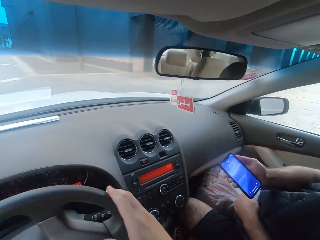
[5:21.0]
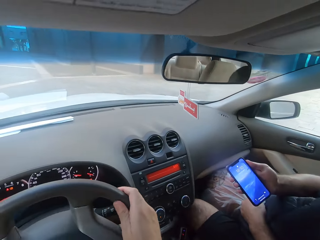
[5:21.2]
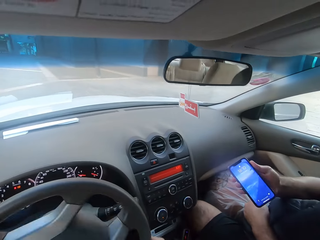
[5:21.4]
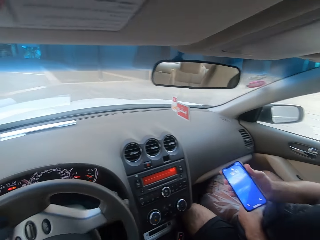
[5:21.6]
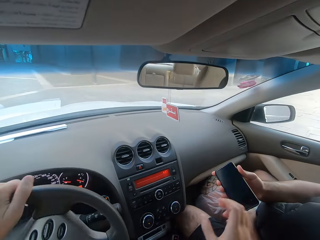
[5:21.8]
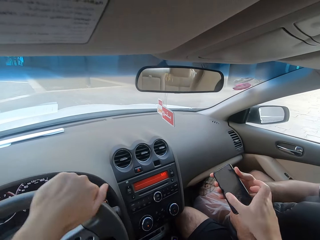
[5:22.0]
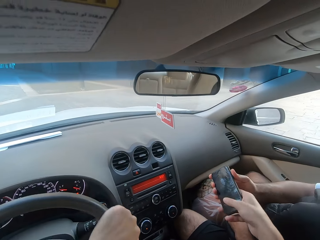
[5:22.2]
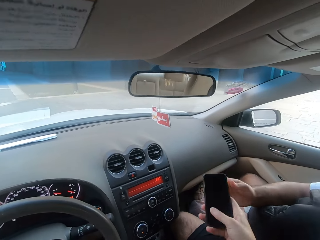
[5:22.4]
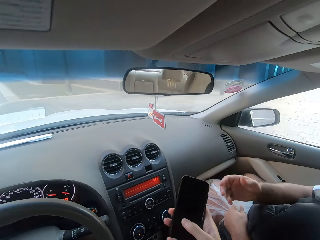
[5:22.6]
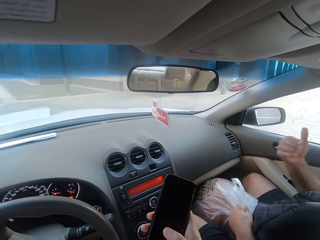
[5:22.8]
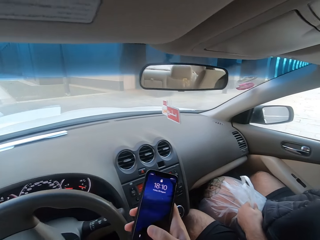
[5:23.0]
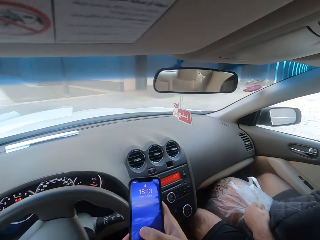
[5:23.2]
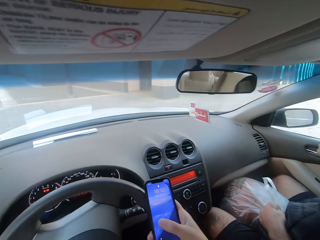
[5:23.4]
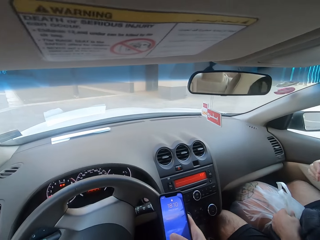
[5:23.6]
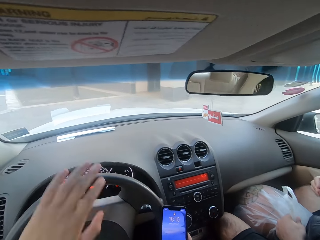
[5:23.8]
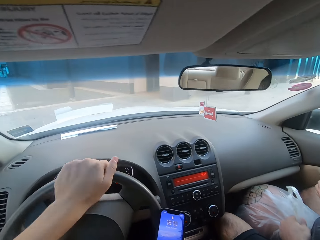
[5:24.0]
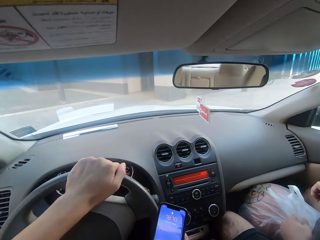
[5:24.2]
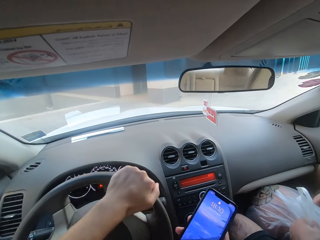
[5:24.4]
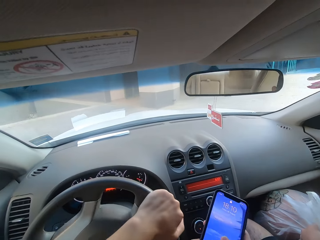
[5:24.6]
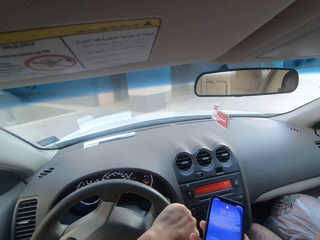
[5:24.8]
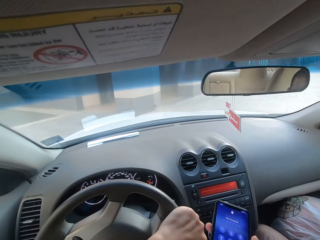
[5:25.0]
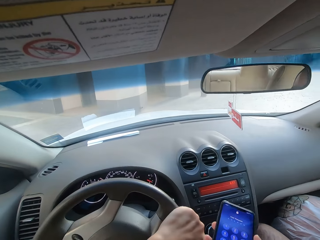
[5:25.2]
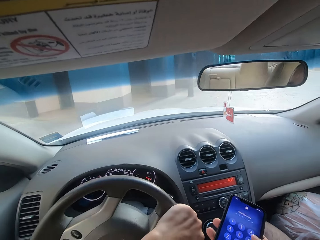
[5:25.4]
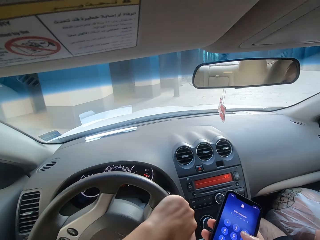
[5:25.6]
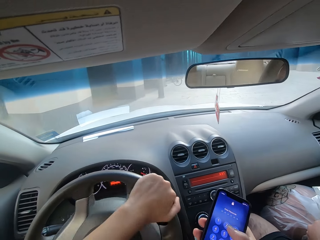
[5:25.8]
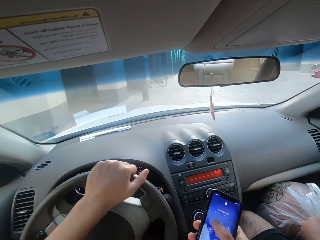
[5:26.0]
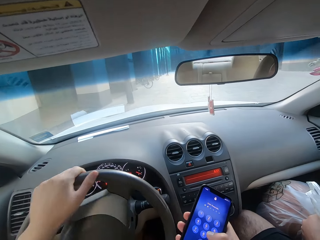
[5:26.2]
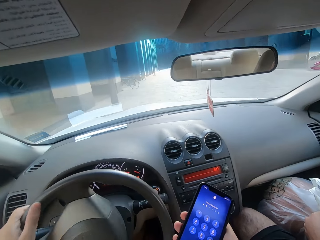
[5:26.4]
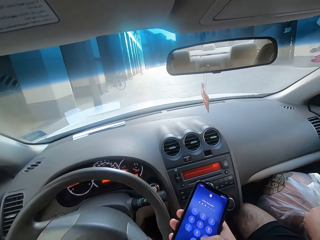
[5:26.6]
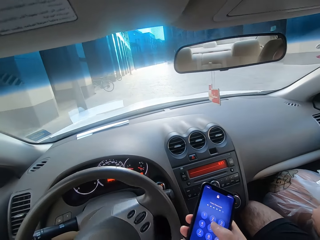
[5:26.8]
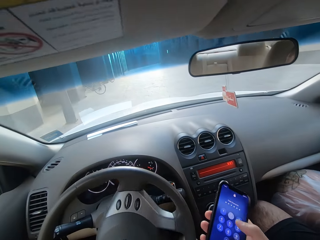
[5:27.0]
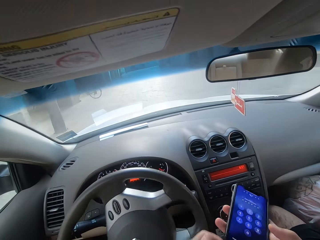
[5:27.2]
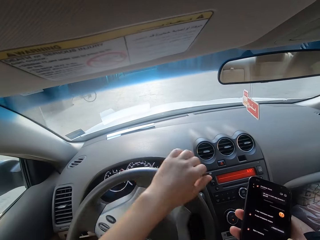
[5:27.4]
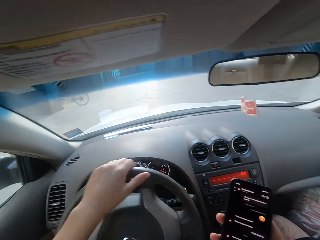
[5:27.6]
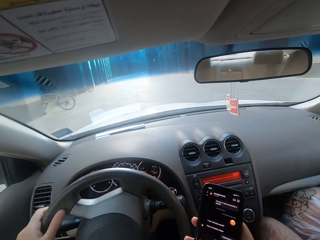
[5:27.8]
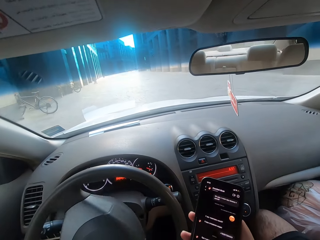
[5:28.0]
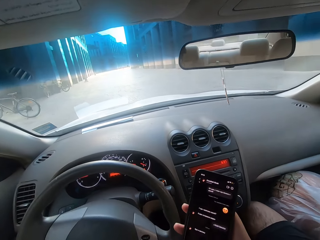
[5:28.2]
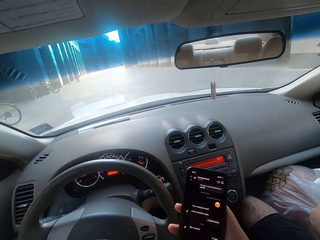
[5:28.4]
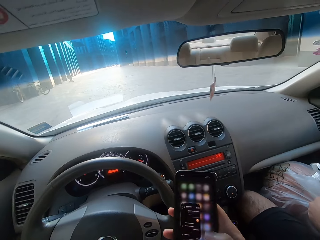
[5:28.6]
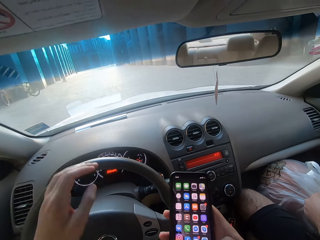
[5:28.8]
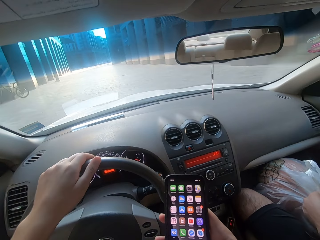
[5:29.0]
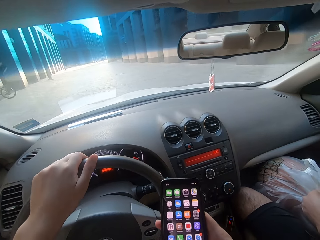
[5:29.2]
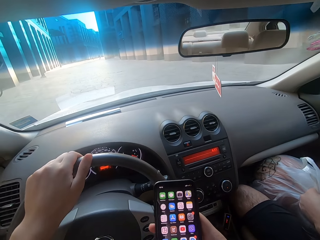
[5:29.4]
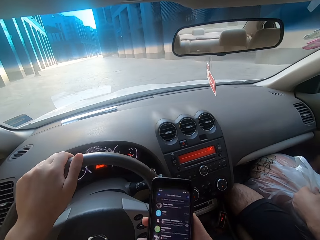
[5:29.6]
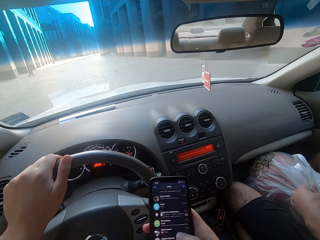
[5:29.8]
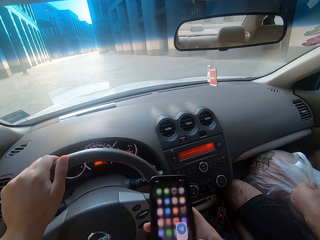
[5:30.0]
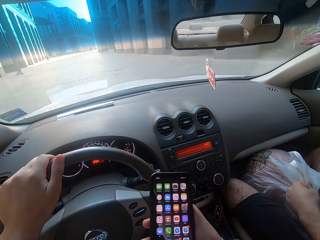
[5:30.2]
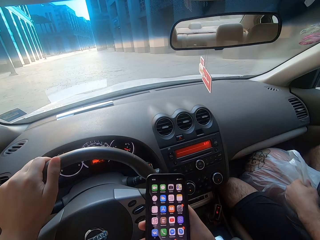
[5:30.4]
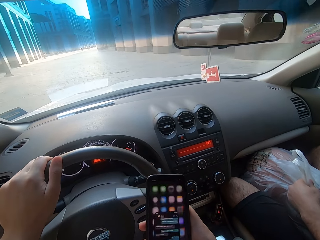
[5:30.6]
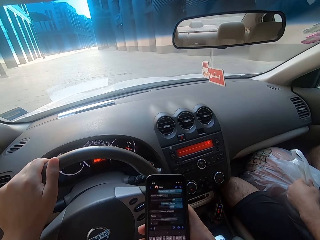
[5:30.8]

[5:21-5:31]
A man gives the camera wearer the phone. The camera wearer drives the car. They unlock the phone.

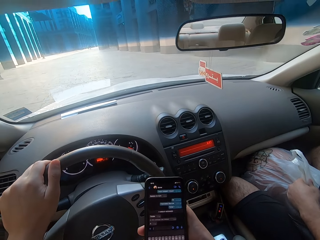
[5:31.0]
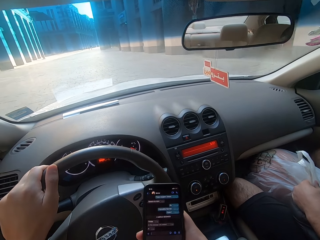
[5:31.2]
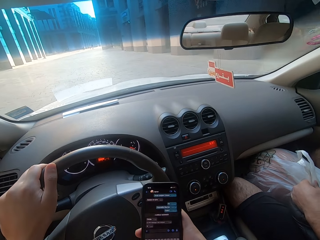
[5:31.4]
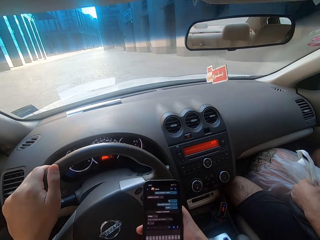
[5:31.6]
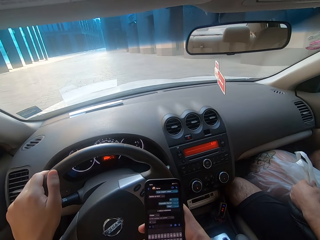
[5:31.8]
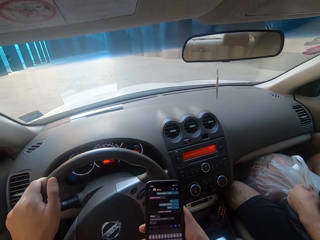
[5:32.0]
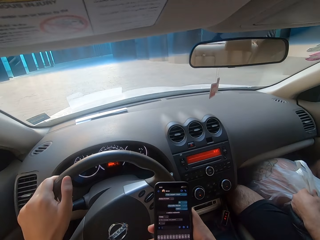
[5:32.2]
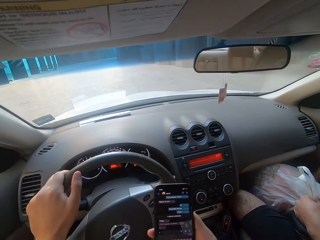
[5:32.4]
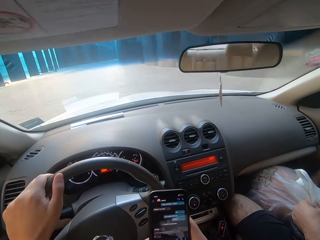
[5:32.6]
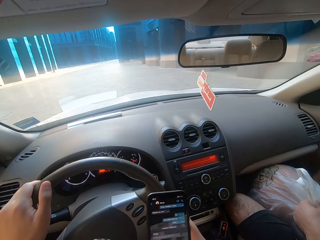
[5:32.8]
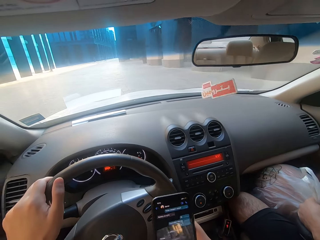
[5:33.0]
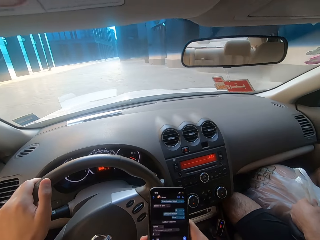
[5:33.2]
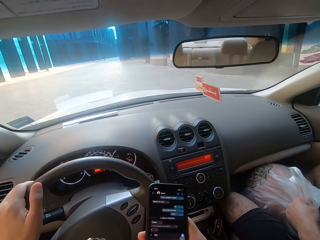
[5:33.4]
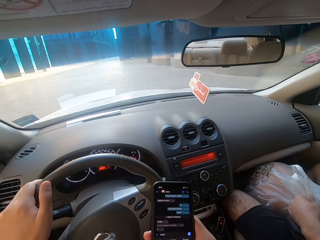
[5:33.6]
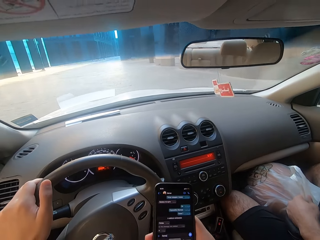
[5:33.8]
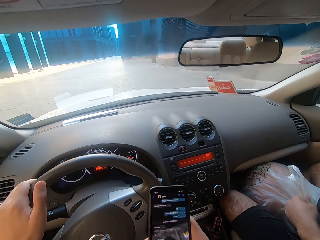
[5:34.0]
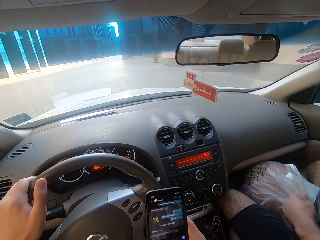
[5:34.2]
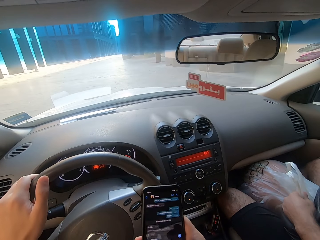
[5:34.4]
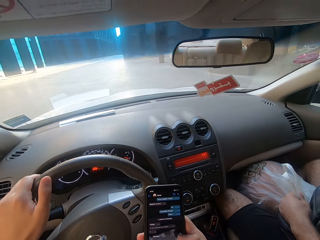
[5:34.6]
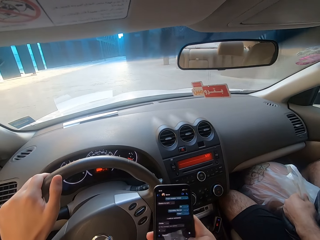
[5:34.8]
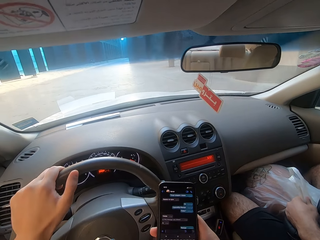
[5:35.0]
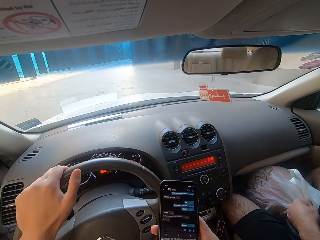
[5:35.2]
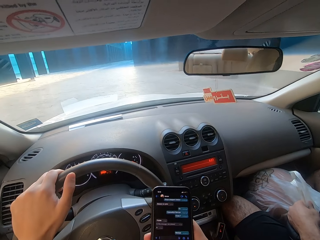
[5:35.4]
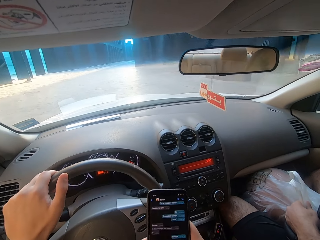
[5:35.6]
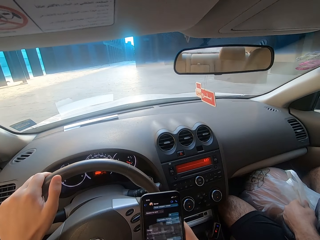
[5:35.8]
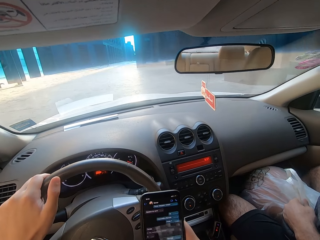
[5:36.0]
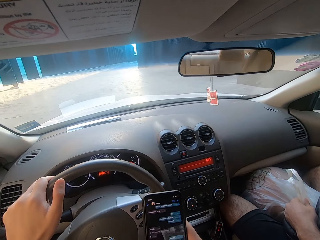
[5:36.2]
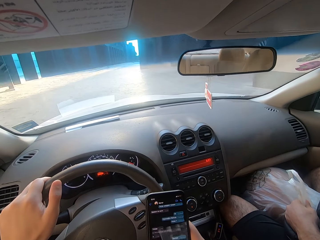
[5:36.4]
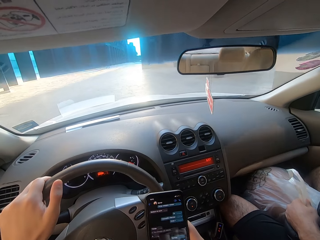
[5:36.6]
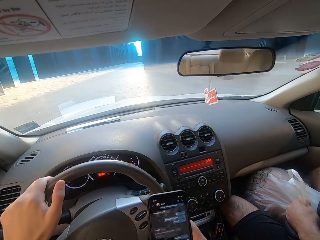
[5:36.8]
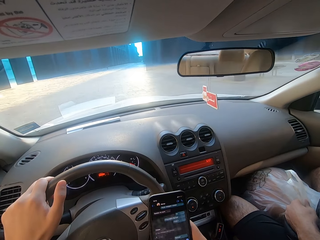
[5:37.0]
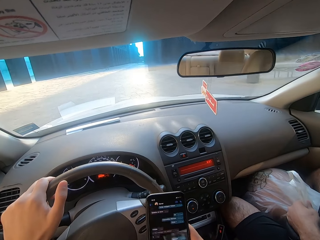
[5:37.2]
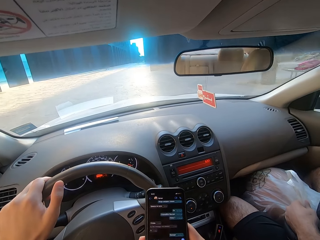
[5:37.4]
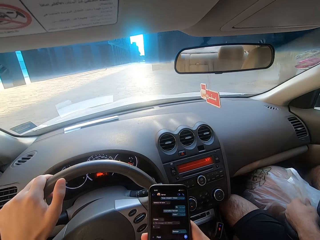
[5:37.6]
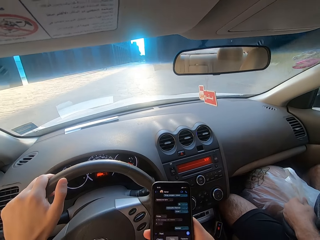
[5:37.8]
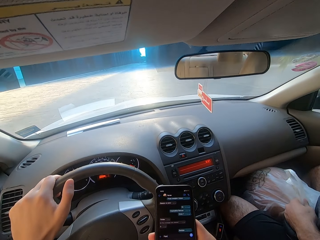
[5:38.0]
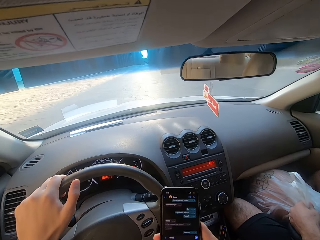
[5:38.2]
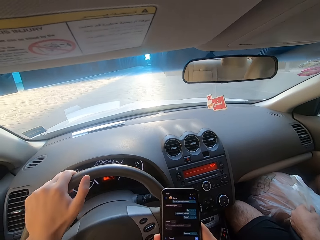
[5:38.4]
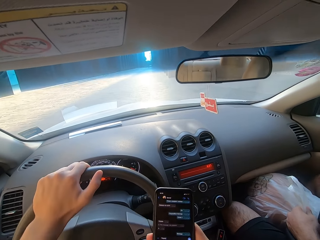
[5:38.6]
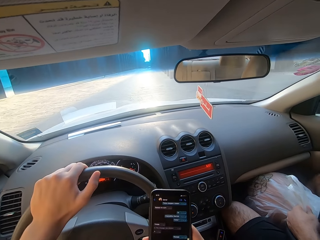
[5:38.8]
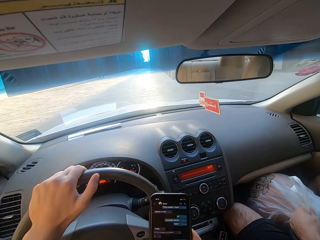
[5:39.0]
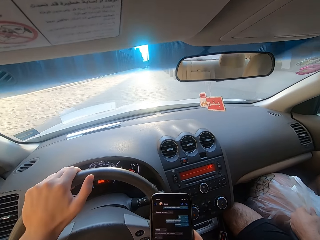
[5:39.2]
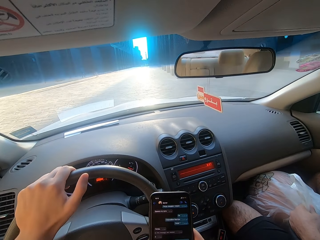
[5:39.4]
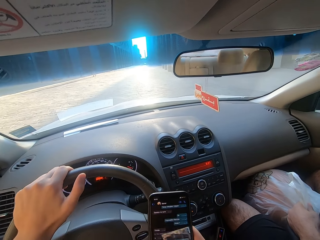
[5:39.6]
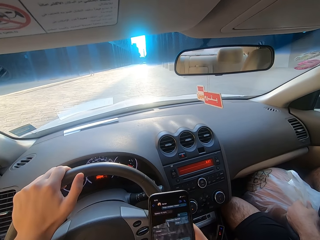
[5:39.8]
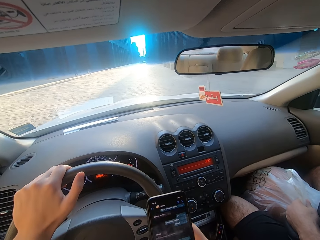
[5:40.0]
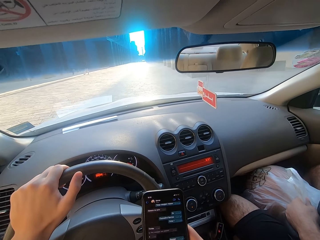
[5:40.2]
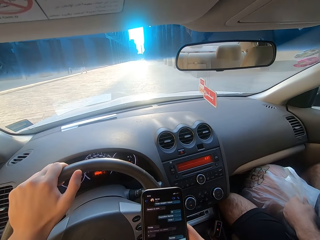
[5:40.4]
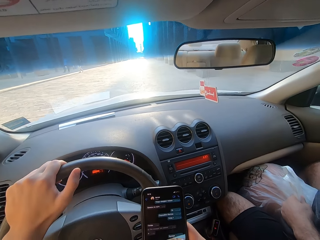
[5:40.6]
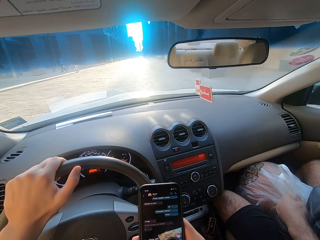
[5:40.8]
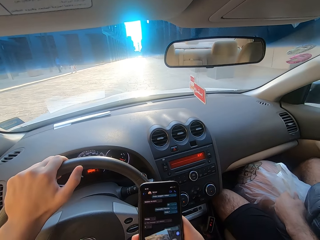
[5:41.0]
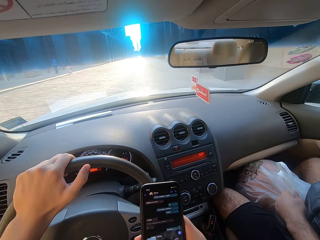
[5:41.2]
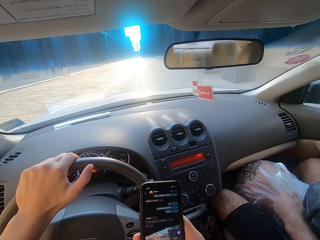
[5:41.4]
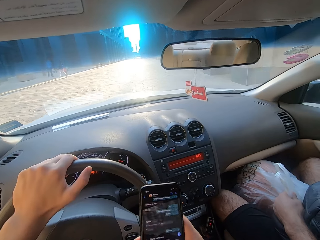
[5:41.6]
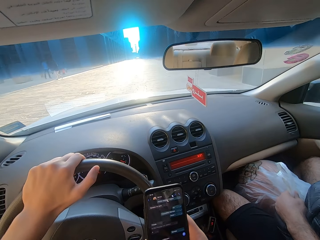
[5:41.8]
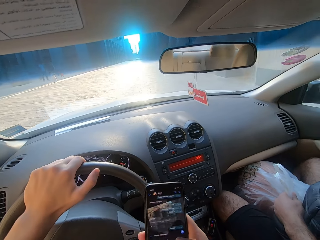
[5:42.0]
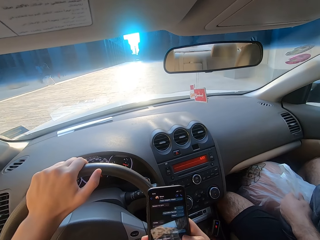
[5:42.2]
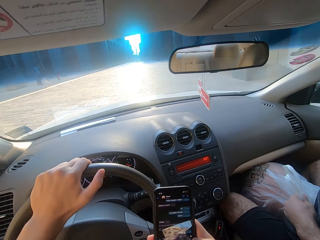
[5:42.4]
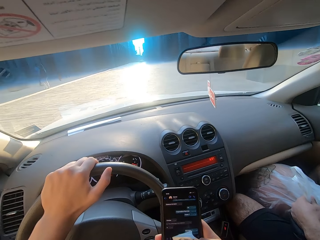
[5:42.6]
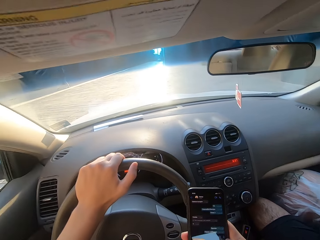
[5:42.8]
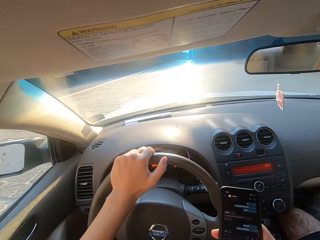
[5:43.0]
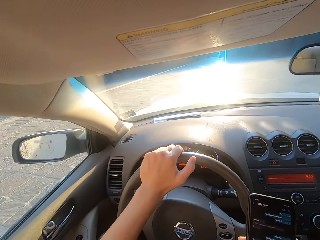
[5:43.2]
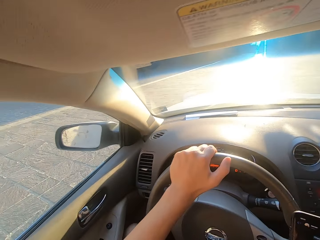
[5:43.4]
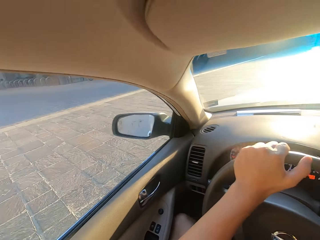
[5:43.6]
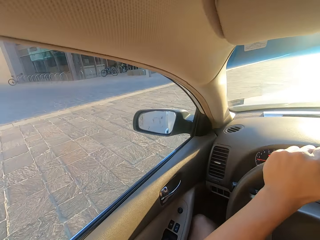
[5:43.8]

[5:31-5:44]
The camera wearer types on his phone.
